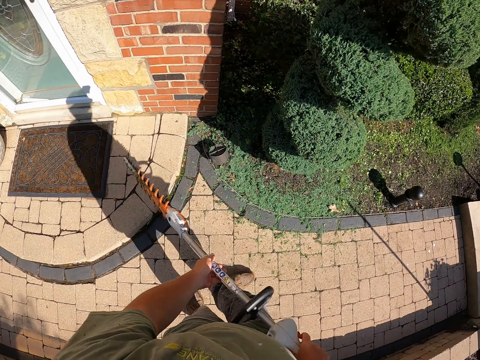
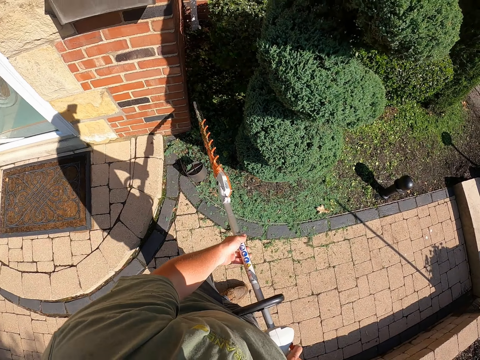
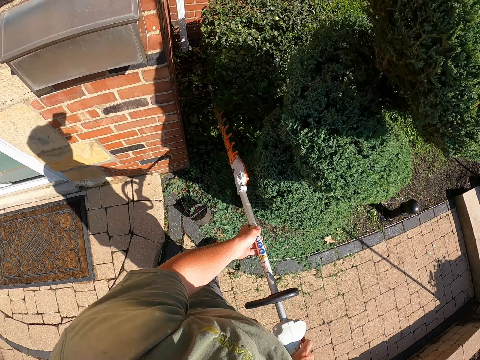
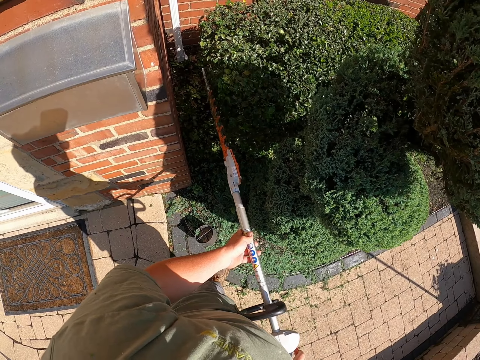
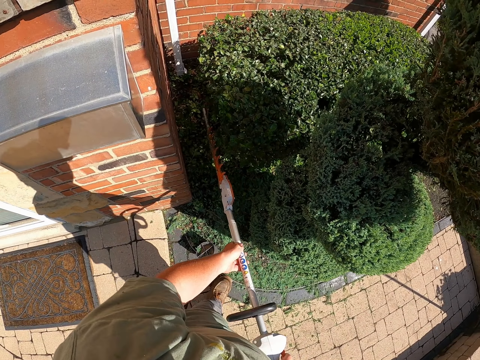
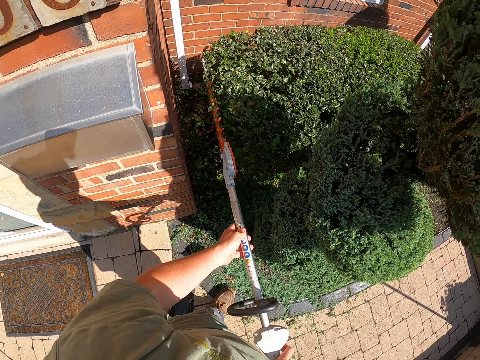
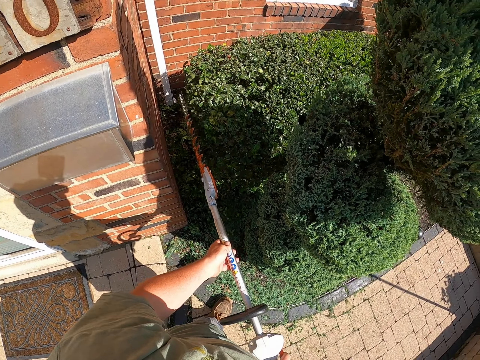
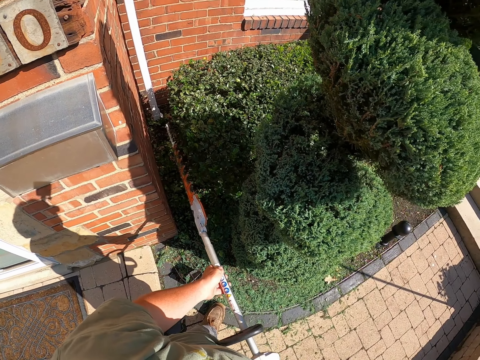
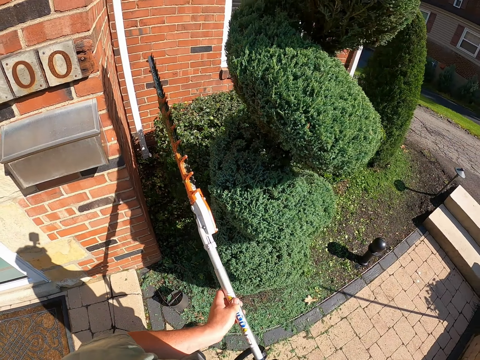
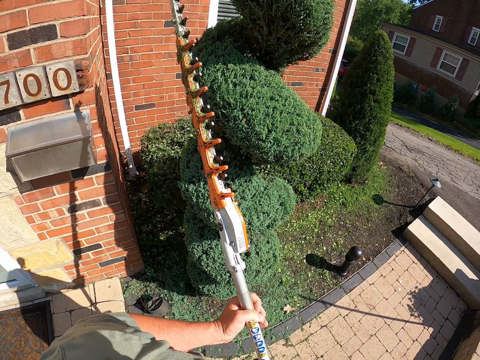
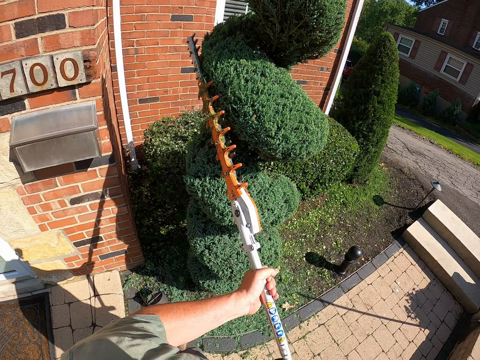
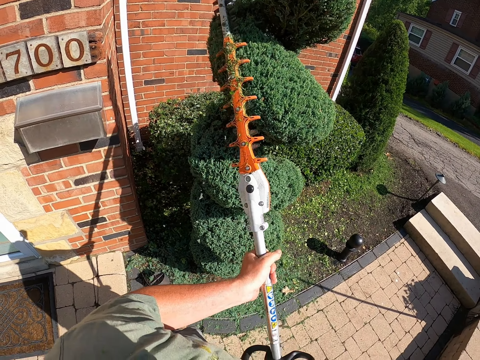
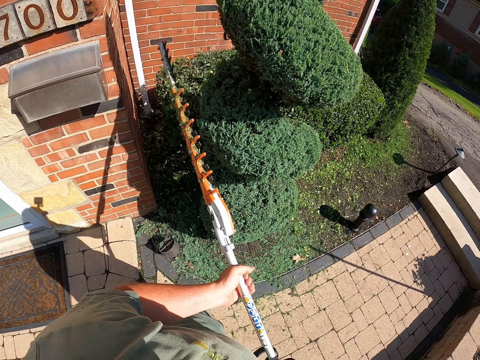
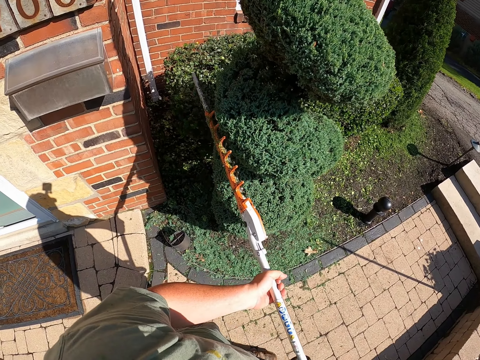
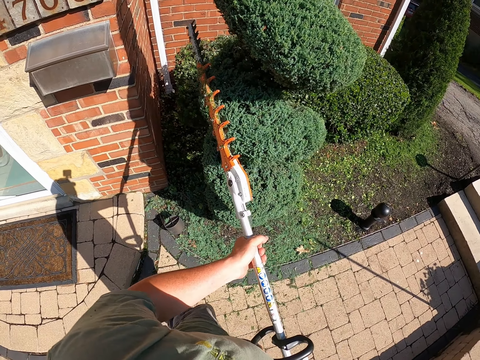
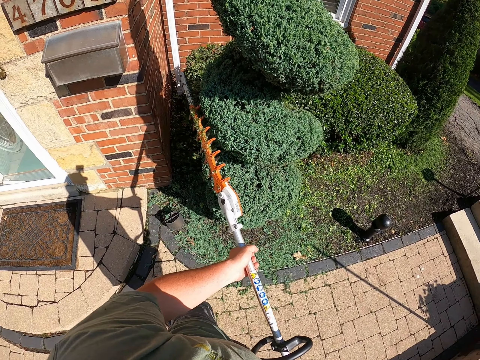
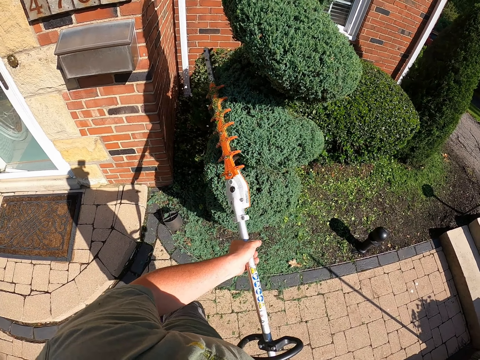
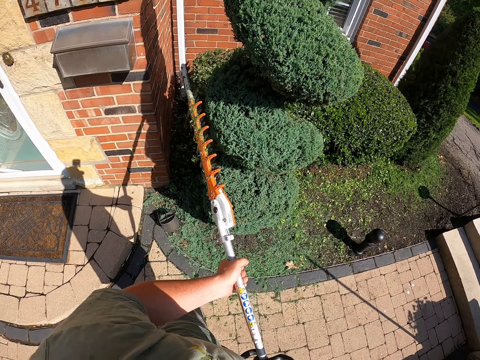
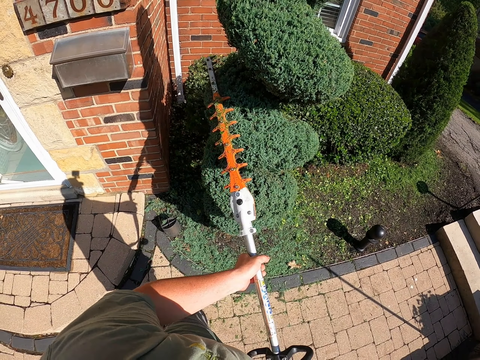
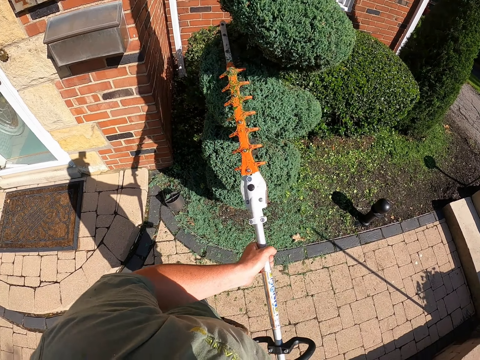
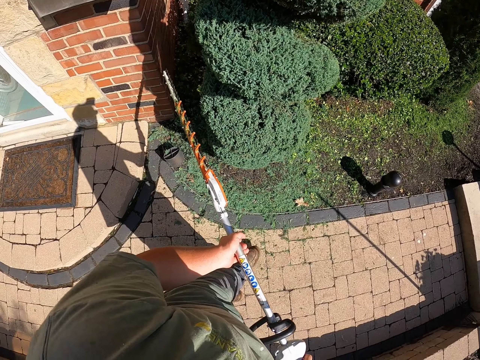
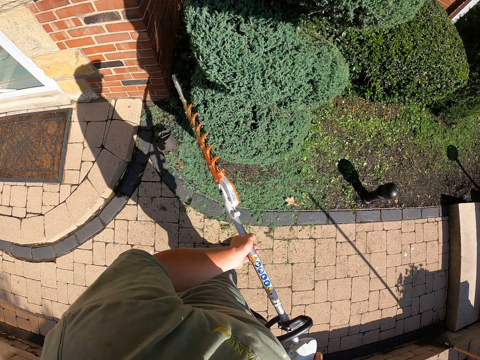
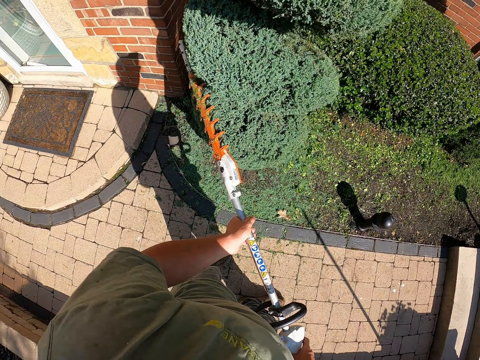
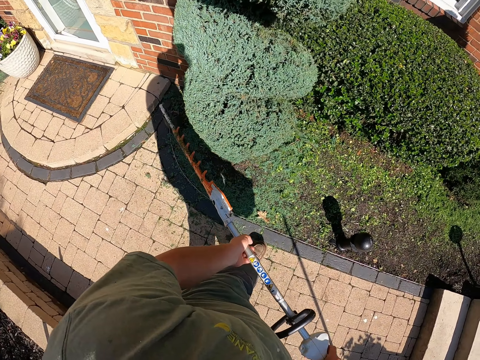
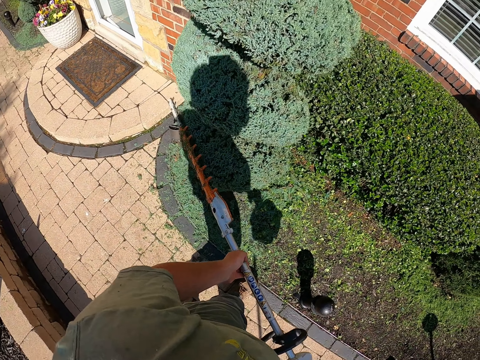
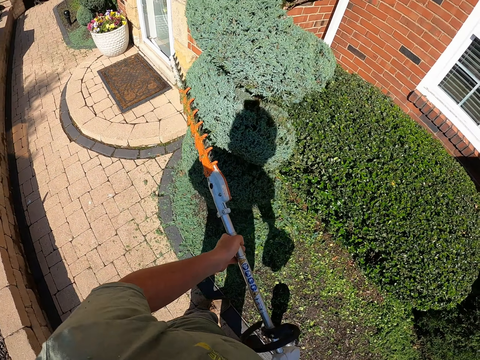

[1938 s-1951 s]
The camera wearer continues trimming the plant. They stop trimming, lift the flower trimmer machine, and continue trimming another plant.

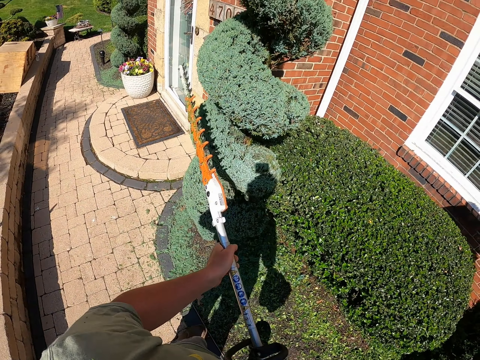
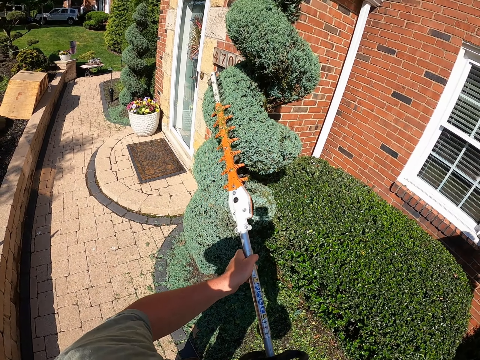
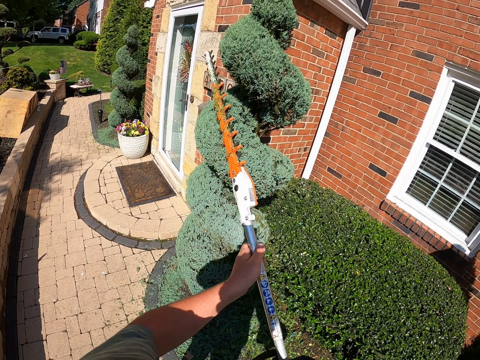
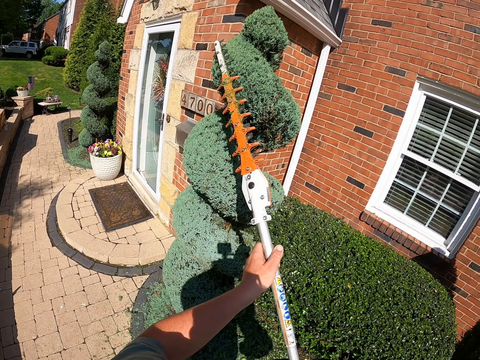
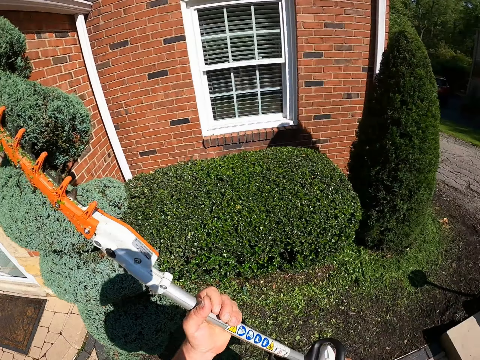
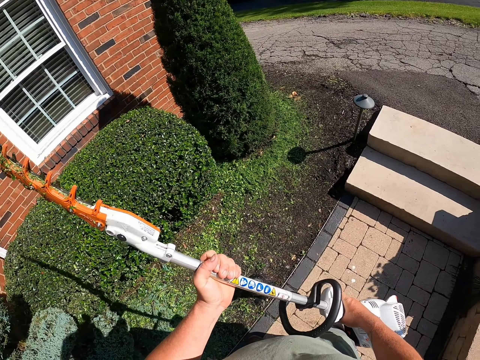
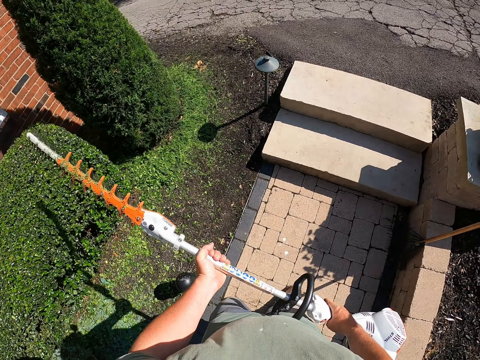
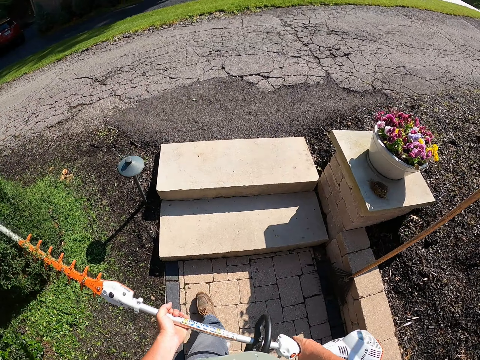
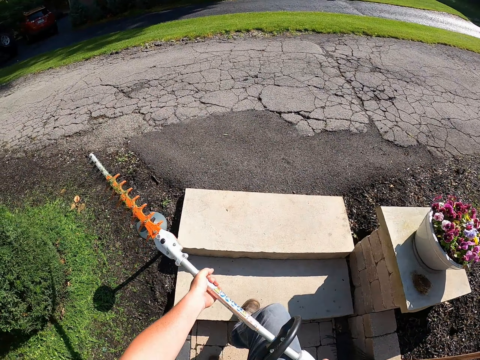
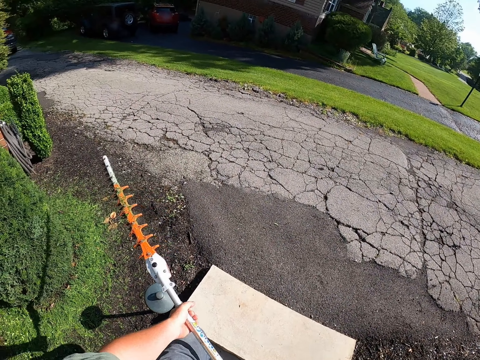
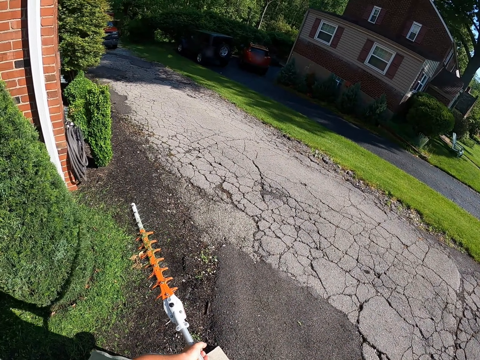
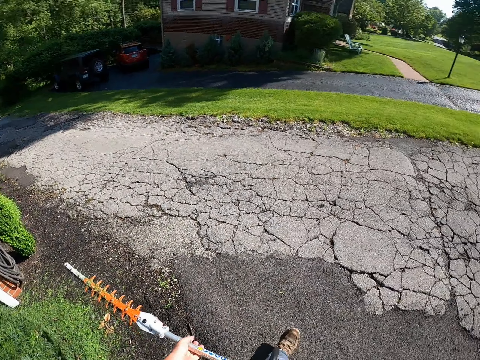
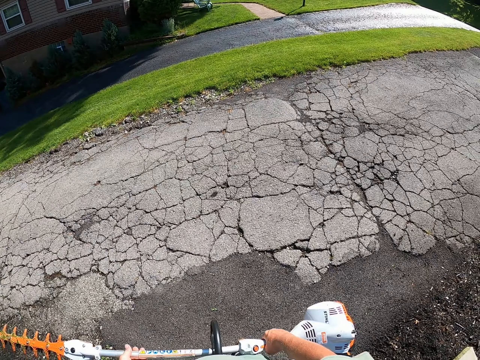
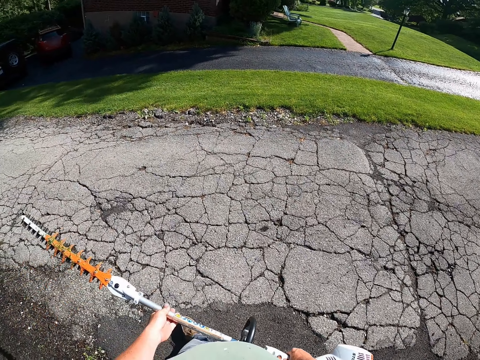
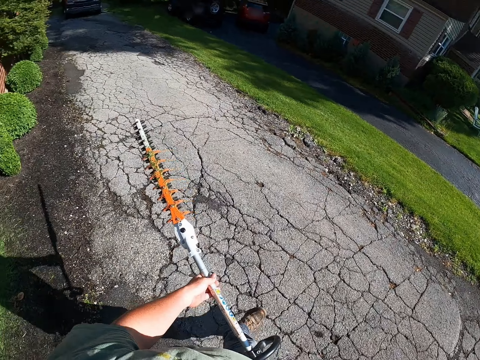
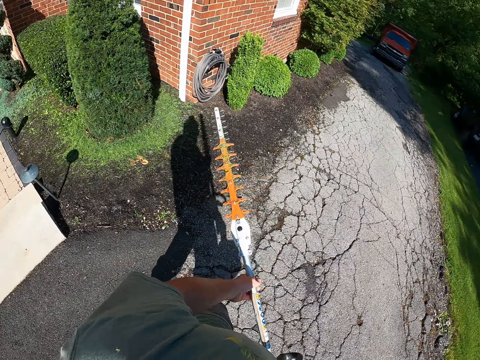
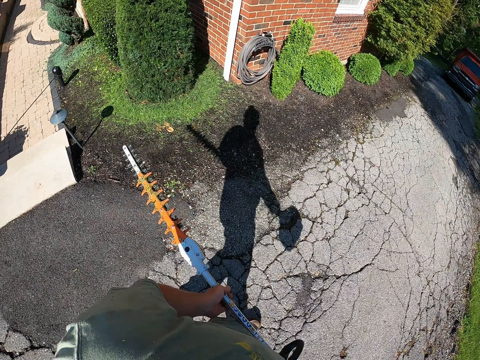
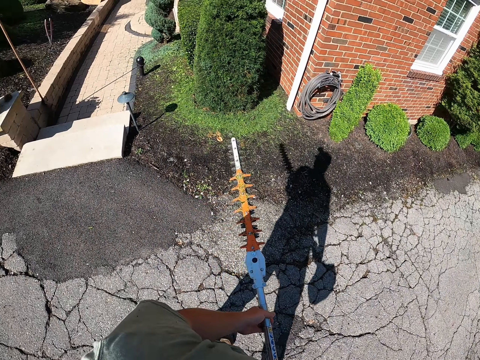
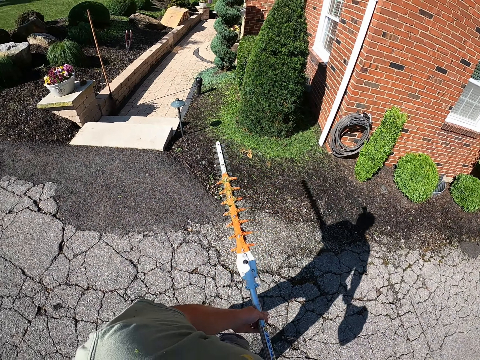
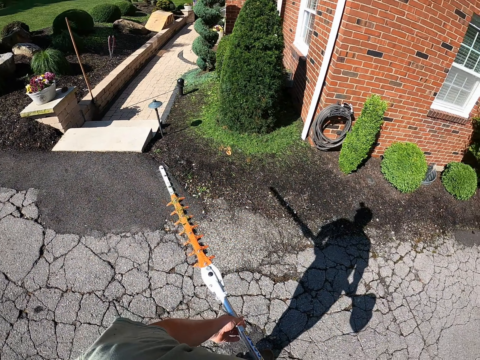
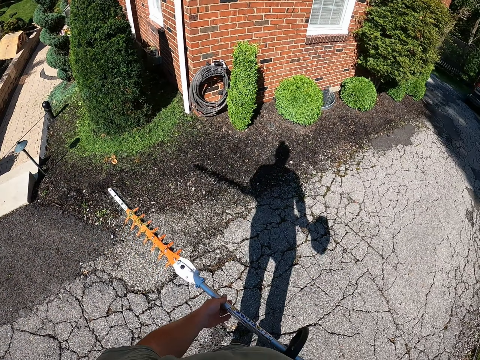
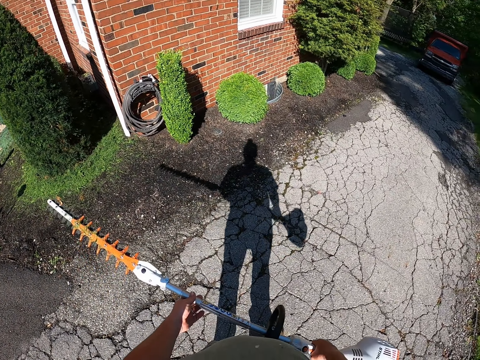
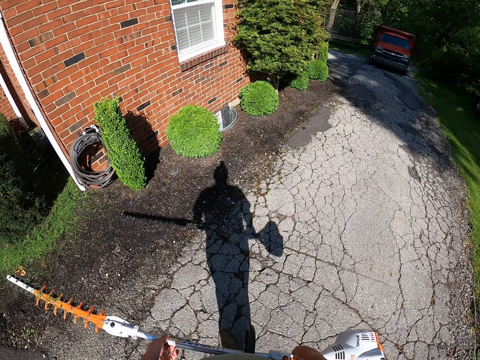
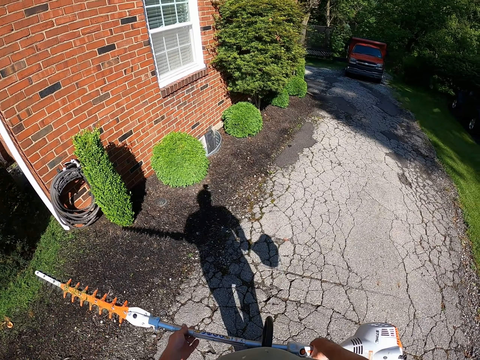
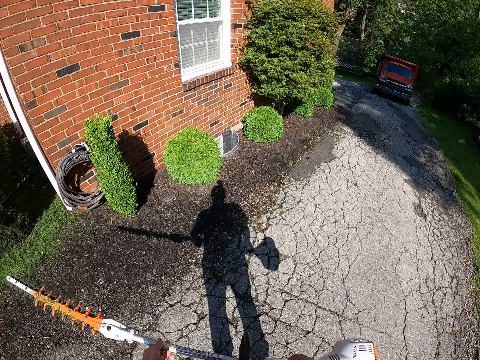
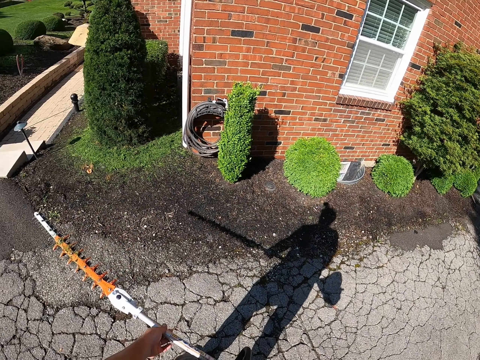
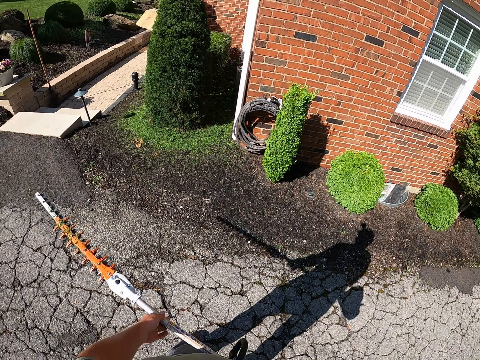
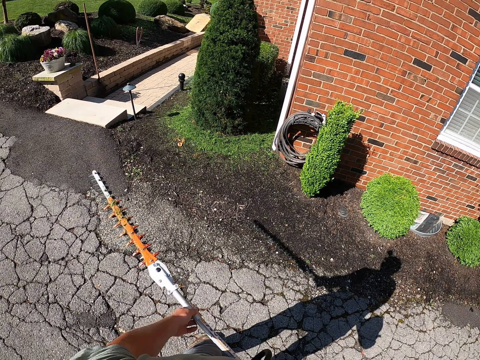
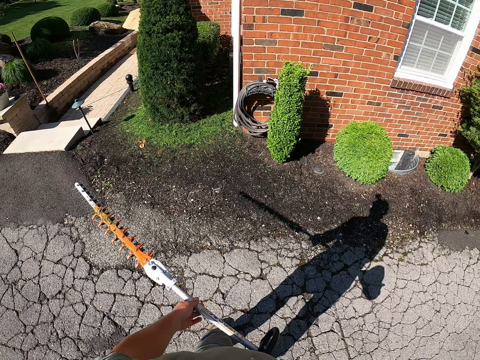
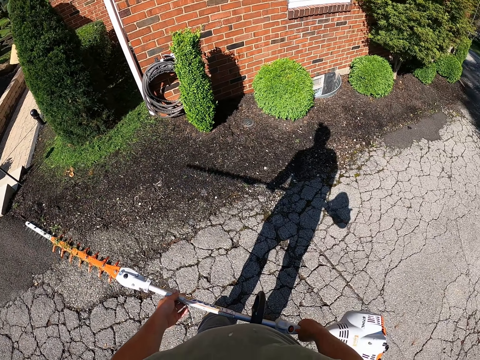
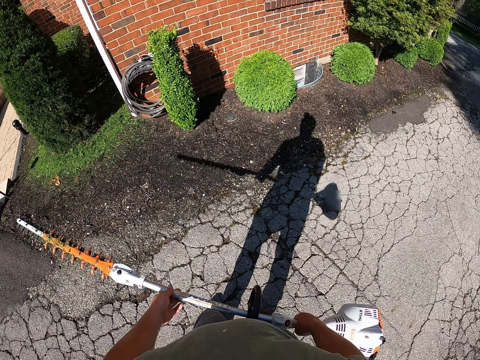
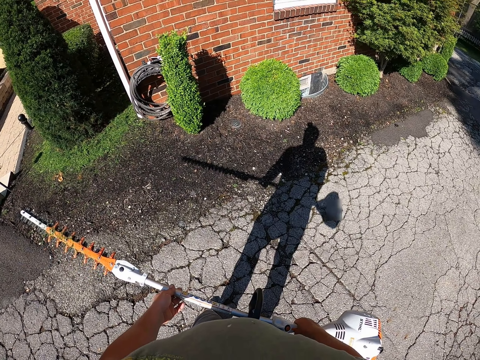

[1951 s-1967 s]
The camera wearer stops trimming the plant. They move around. They walk towards the road. They turn left. They move around. They turn left.
